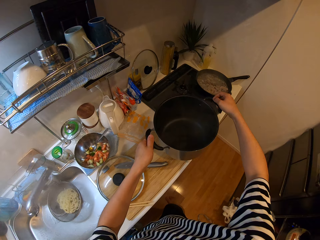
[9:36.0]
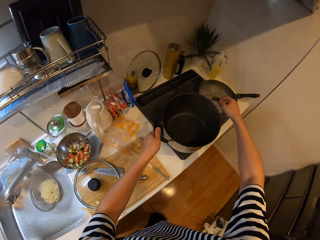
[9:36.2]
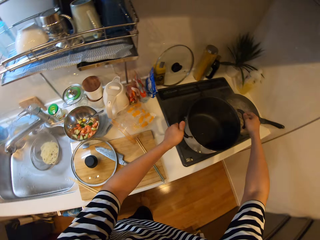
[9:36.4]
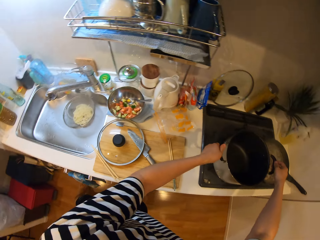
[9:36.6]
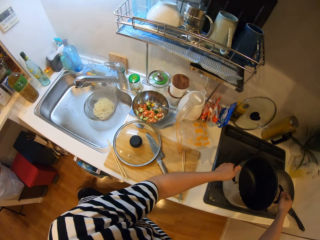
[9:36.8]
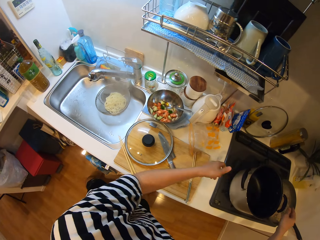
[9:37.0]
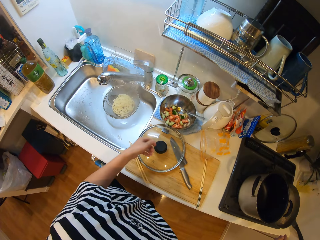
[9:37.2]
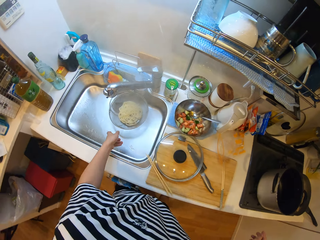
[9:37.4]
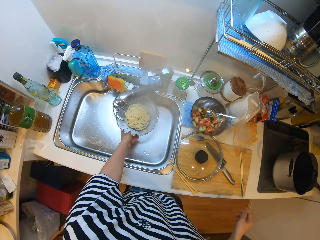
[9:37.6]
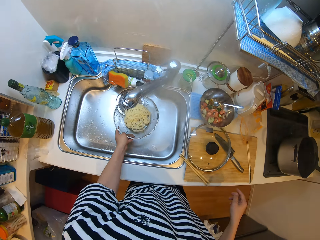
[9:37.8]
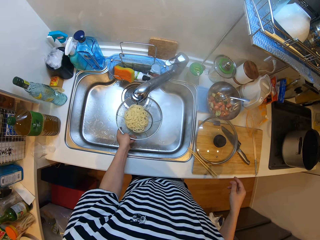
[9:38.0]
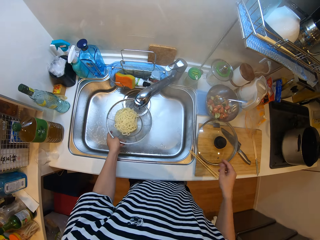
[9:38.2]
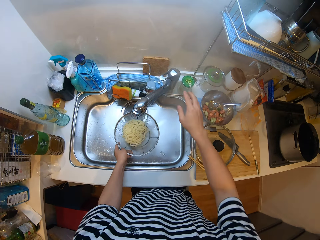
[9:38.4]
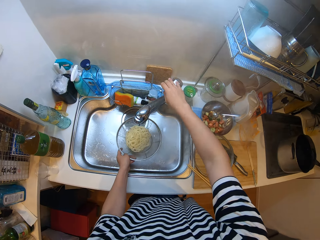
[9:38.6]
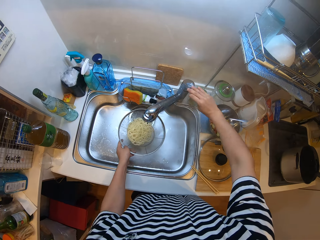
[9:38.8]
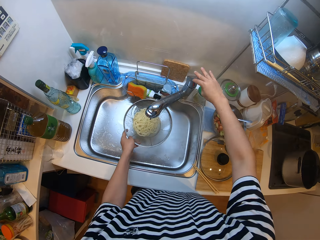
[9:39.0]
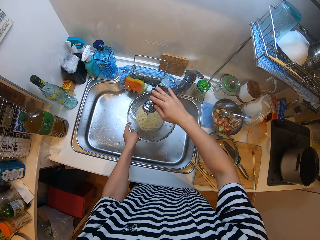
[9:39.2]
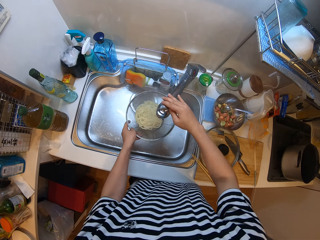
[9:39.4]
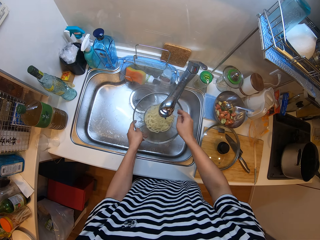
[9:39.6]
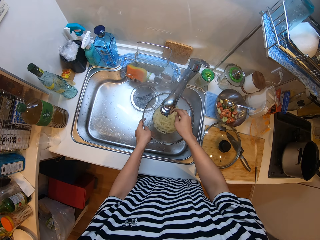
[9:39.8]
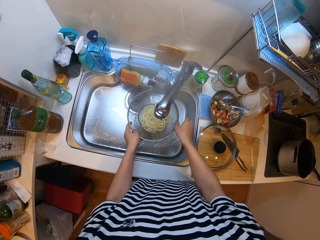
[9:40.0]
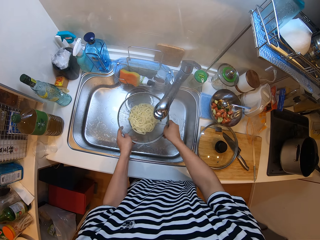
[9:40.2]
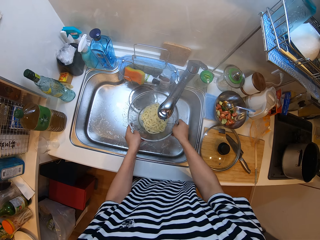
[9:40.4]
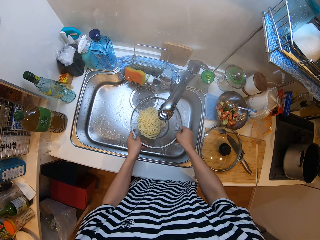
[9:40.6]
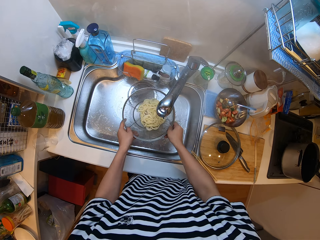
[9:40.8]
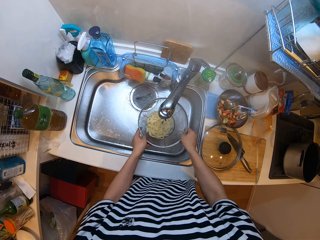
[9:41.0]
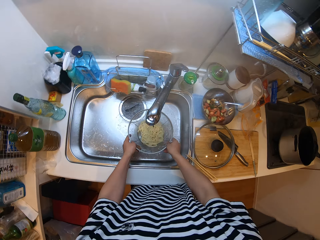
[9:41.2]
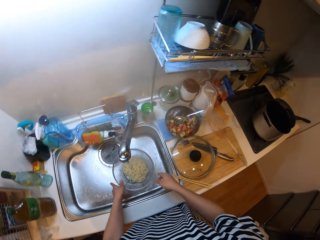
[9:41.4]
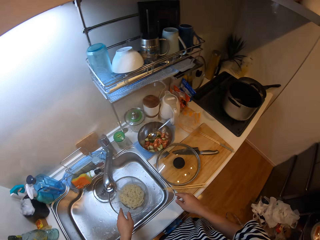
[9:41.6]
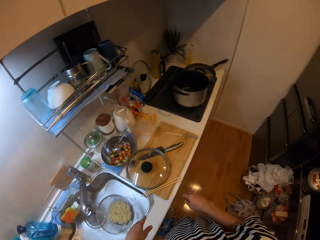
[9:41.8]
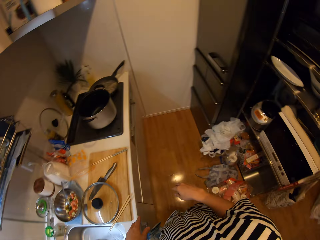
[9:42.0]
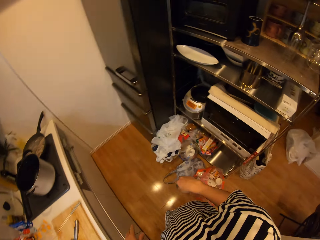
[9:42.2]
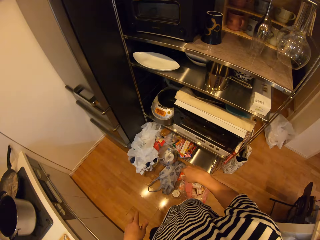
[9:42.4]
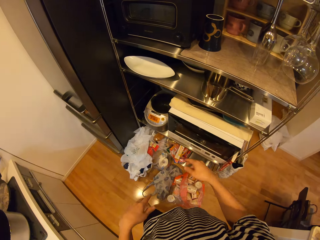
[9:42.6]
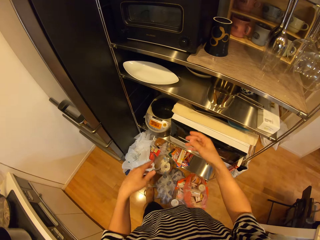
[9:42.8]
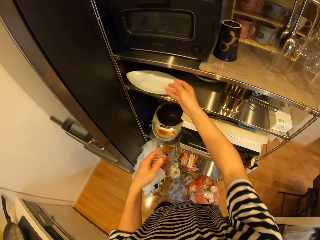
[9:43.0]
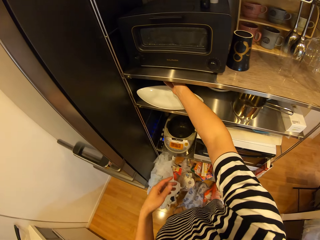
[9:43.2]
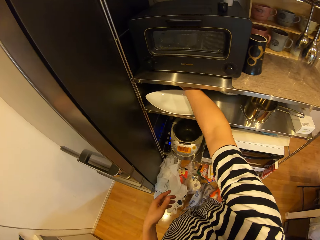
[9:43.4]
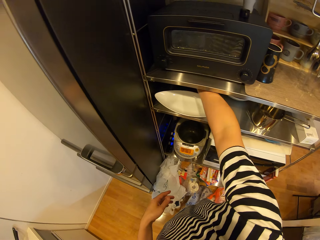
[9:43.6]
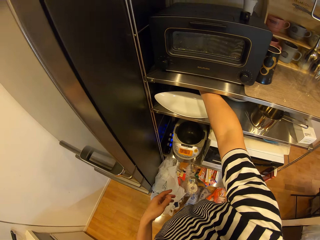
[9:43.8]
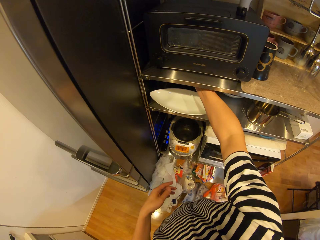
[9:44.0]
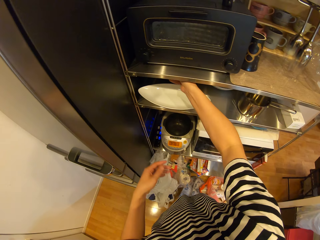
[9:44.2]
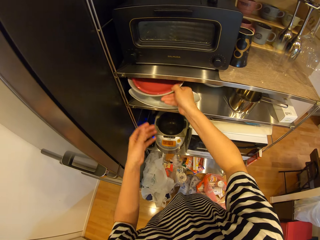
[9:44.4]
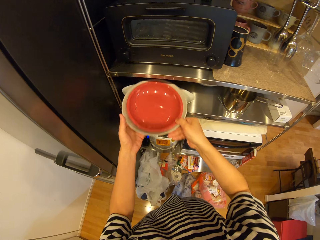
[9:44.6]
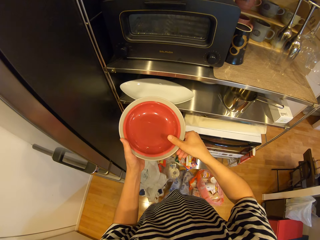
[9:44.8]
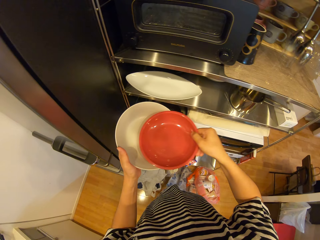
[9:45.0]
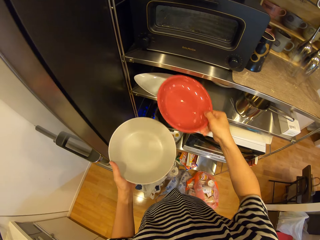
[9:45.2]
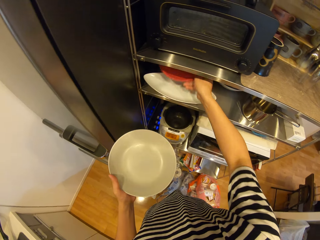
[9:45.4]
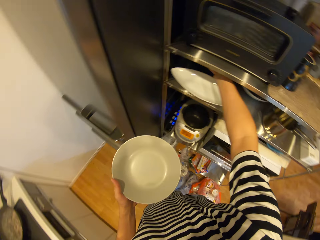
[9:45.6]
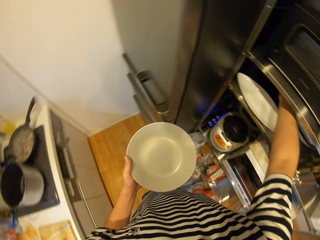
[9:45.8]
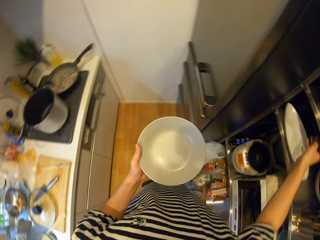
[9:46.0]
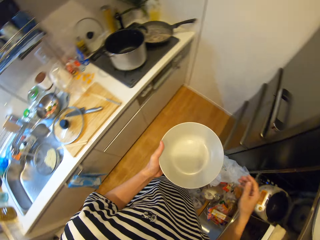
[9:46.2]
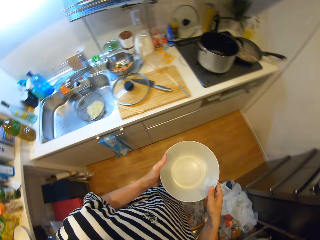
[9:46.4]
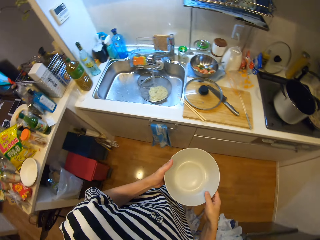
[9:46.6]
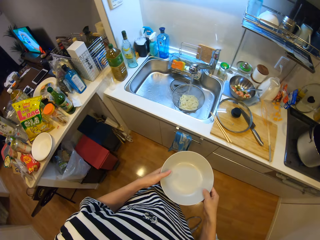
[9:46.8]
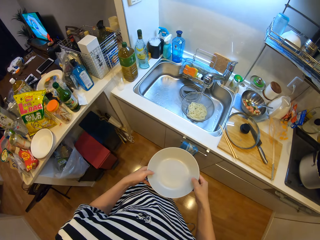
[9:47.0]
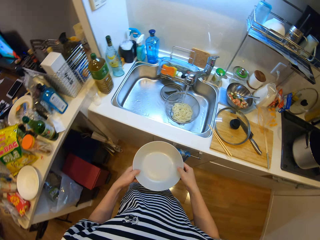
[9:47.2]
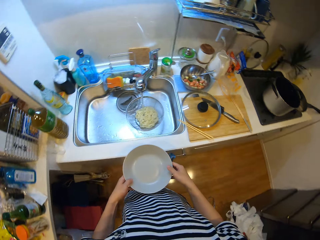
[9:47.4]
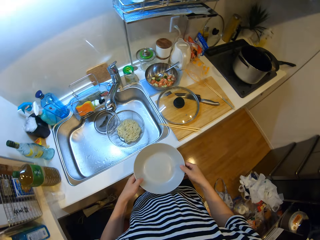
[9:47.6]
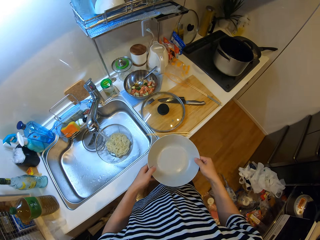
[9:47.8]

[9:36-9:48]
The camera wearer places the pot on the cooker. They shake the sieve with the noodles, open the tap and hold the sieve. They turn the tap. They rinse the noodles. They shake the noodles in the sieve under the water from the tap. They place the sieve in the sink. They turn around. They take two plates from the shelf. They return one plate to the shelf.

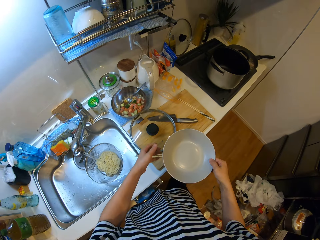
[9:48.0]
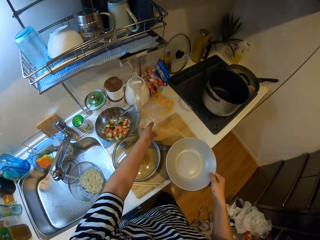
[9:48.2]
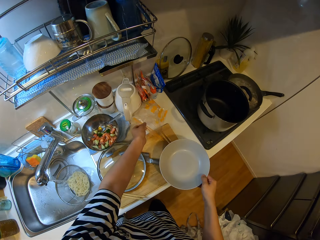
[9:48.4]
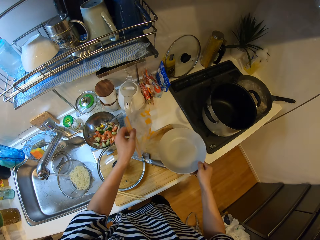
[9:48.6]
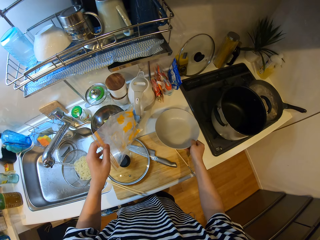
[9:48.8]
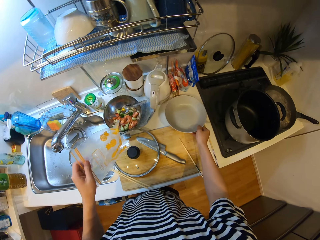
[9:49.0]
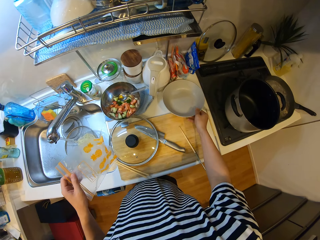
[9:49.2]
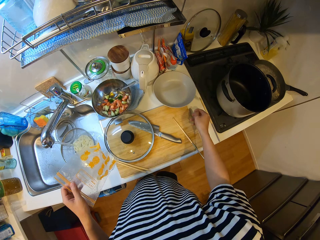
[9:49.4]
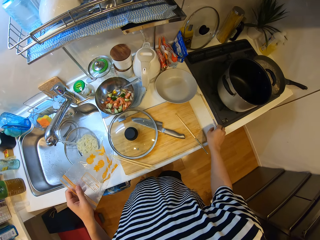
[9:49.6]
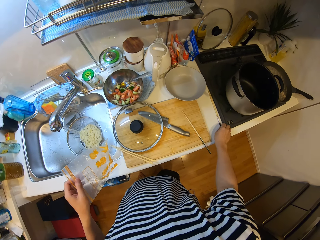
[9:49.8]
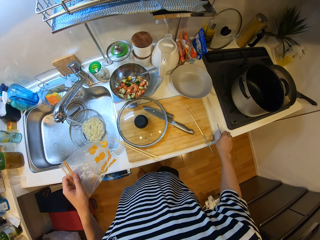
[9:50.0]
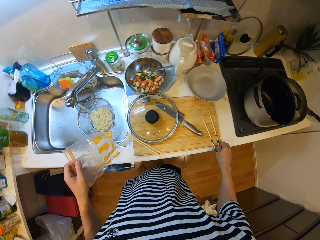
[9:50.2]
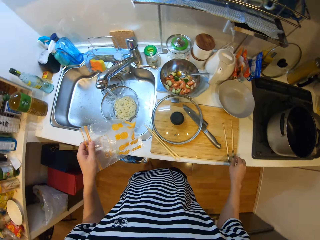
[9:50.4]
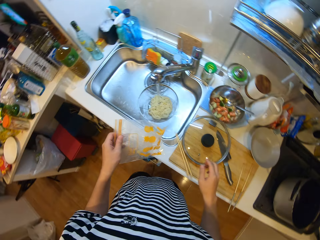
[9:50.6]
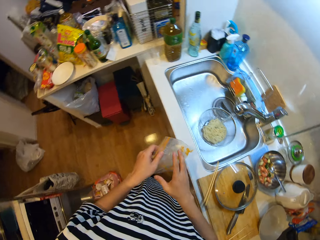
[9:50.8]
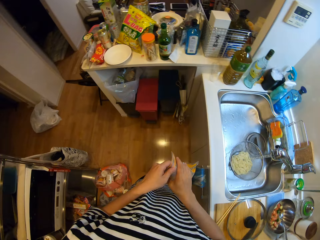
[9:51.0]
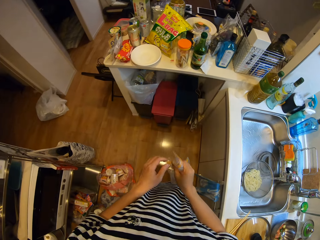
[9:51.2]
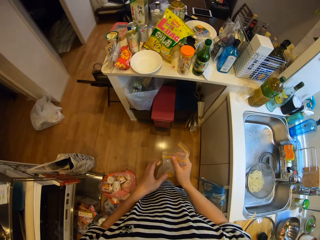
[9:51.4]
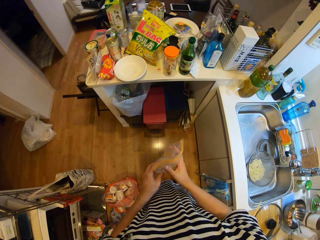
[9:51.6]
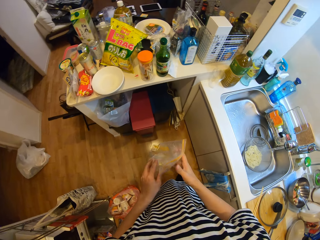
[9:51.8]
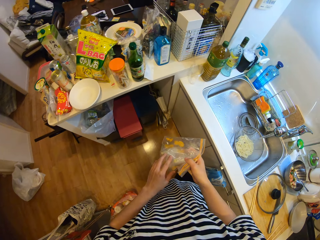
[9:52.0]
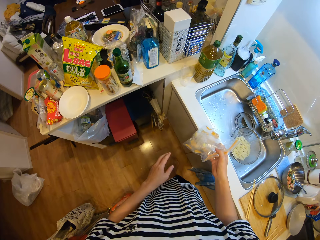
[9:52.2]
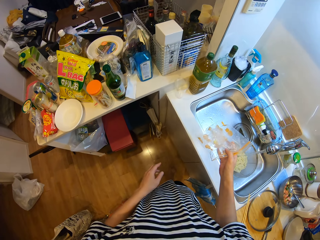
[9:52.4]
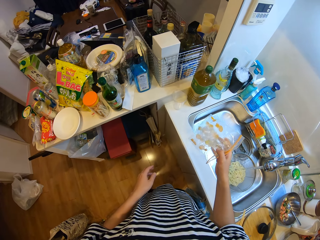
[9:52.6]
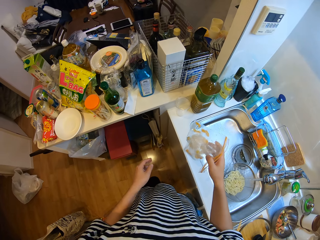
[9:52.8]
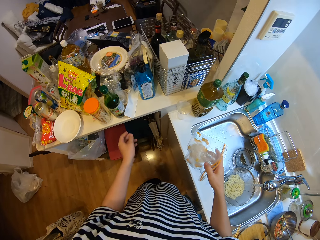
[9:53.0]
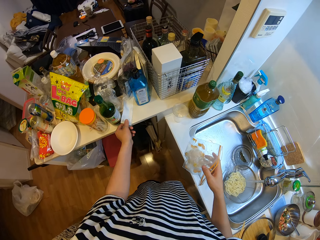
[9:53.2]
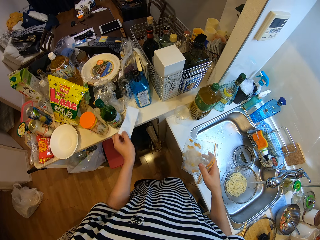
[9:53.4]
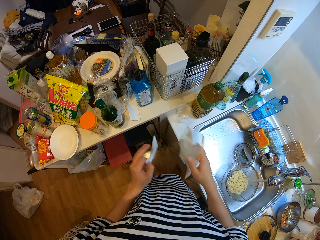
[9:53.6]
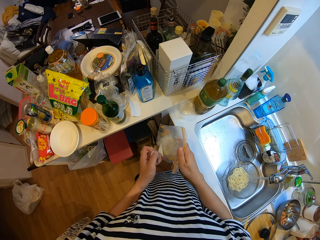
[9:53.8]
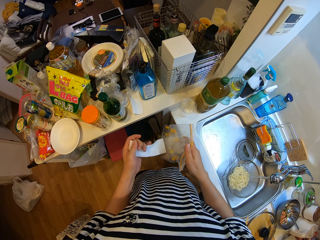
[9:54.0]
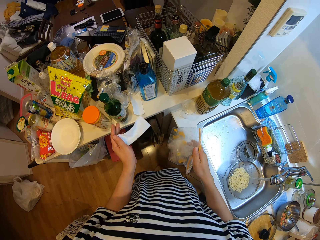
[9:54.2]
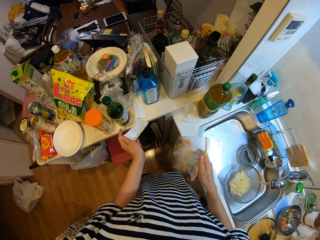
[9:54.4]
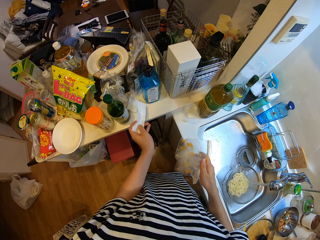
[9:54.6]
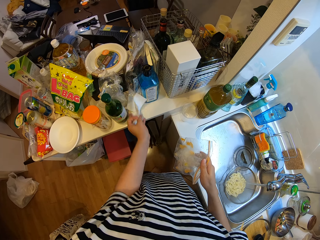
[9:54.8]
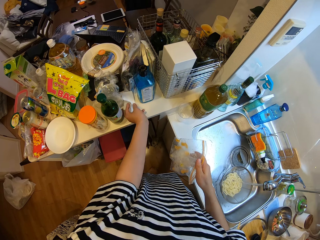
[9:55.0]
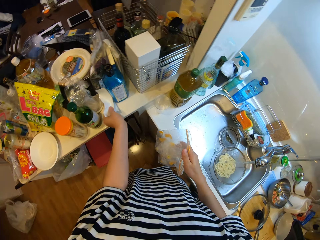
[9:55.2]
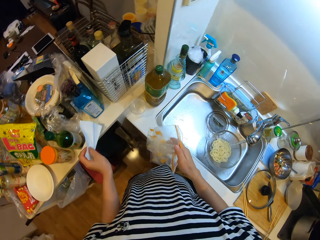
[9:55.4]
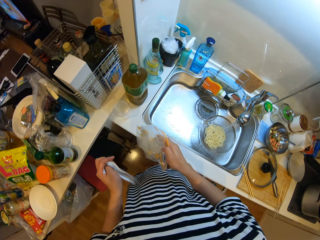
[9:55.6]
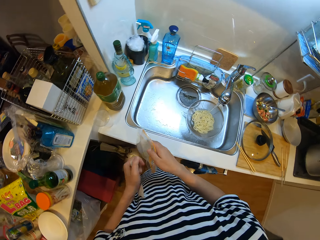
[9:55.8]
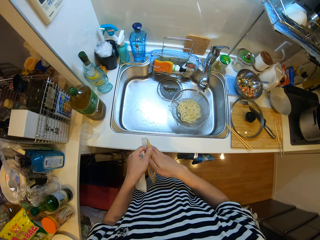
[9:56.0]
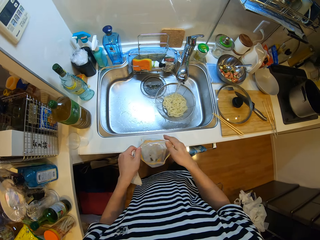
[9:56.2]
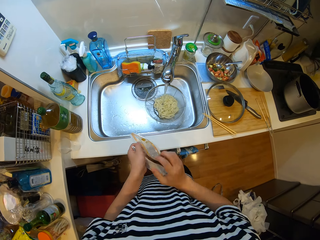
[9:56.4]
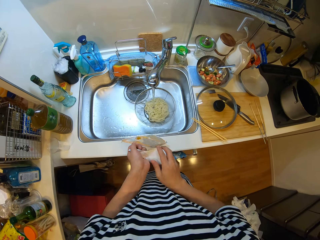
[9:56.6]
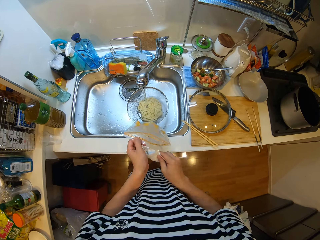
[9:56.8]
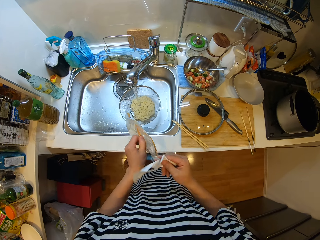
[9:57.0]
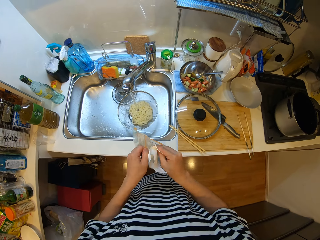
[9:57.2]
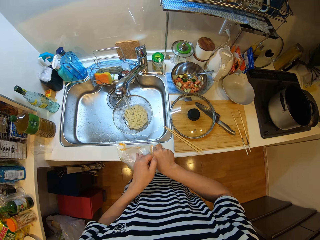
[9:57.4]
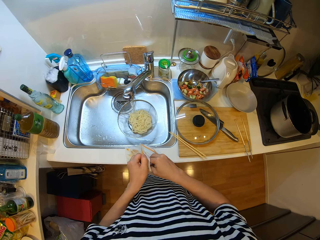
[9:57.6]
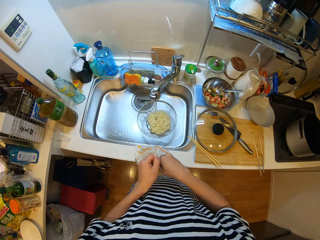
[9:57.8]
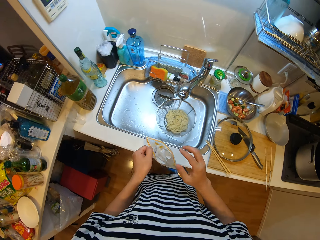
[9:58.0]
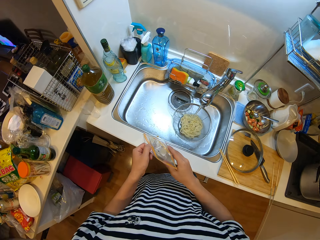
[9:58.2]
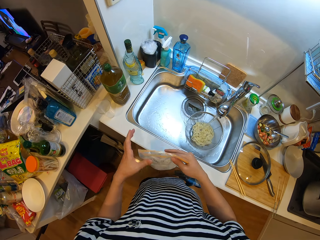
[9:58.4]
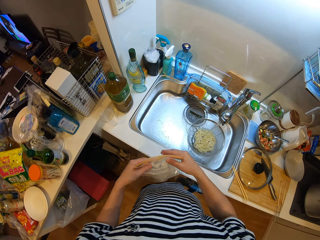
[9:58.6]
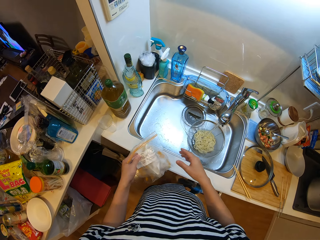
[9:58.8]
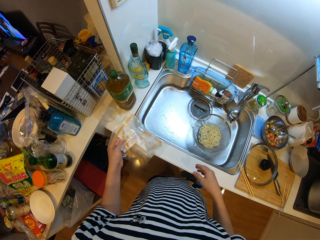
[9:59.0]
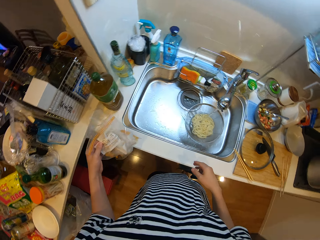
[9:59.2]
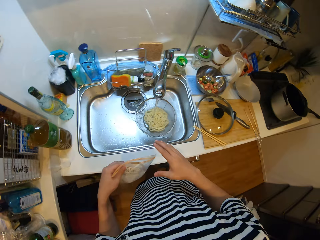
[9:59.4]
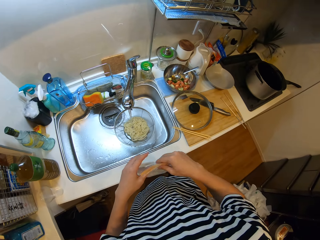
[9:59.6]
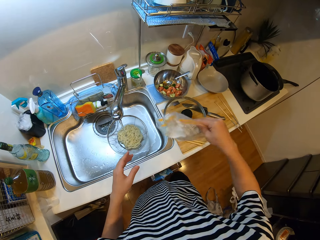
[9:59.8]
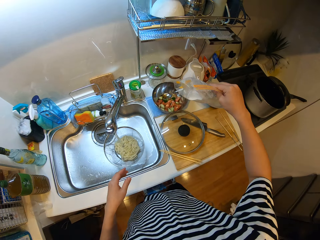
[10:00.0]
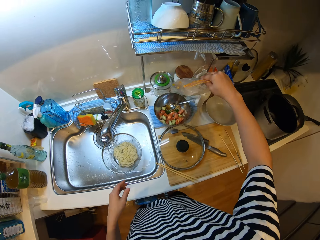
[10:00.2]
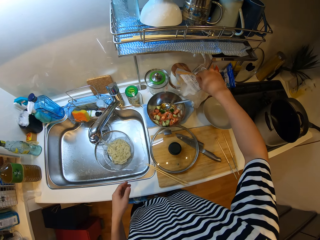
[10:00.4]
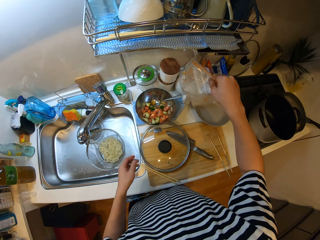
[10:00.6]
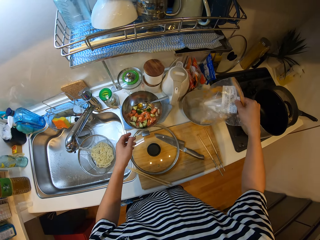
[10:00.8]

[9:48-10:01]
The camera wearer takes a zip lock or polythene bag from the kitchen slab. She places the plate in her hand on the kitchen slab. She moves a chopstick from the slab to the chopping board. She picks up a paper towel. She squeezes the paper towel. She opens up the polythene bag. She puts the paper towel into the zip lock.
